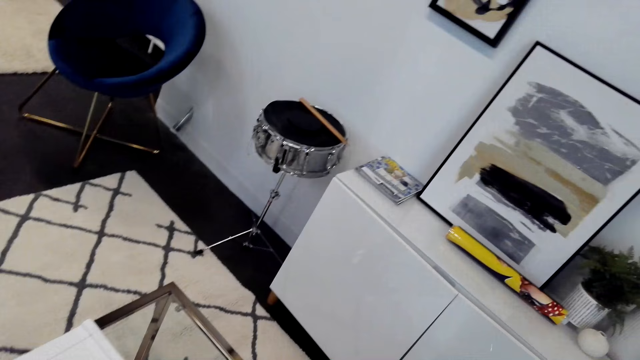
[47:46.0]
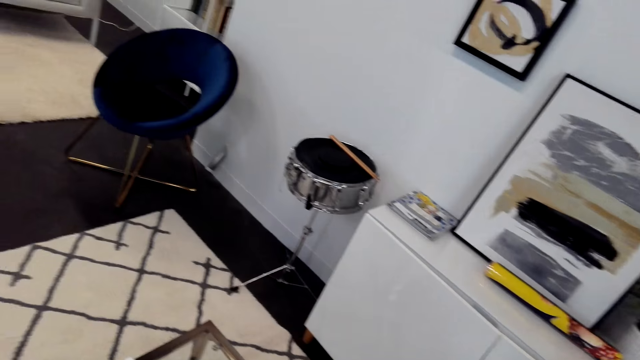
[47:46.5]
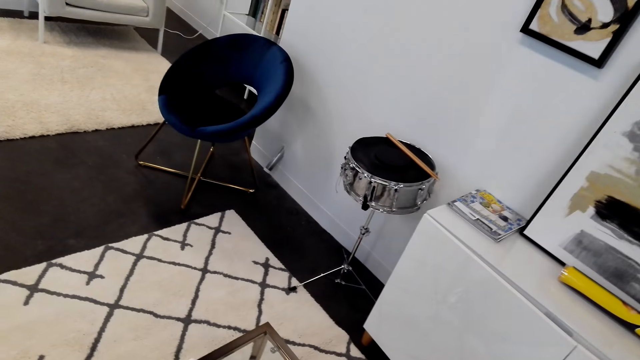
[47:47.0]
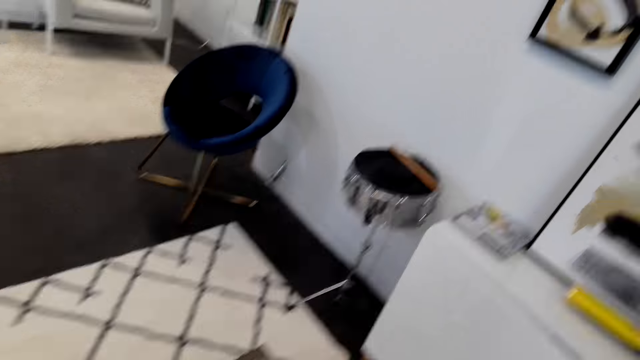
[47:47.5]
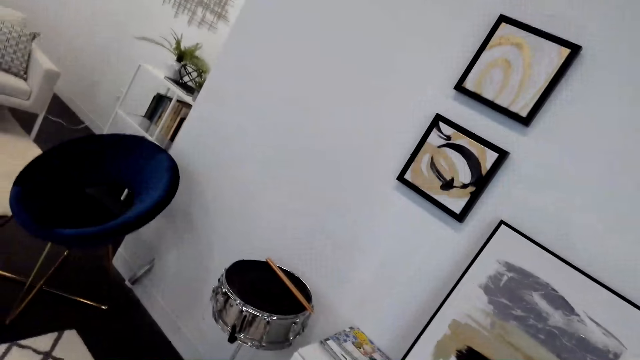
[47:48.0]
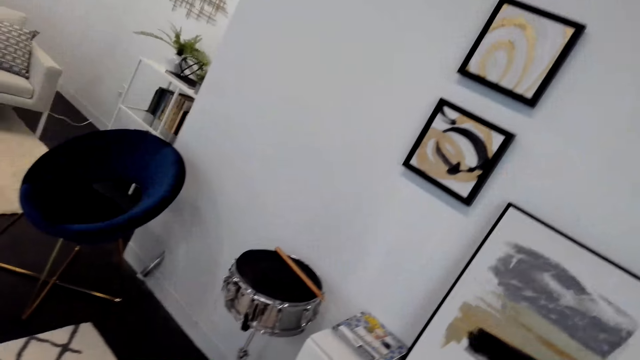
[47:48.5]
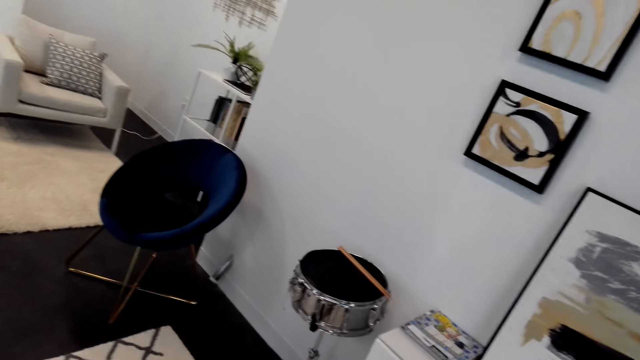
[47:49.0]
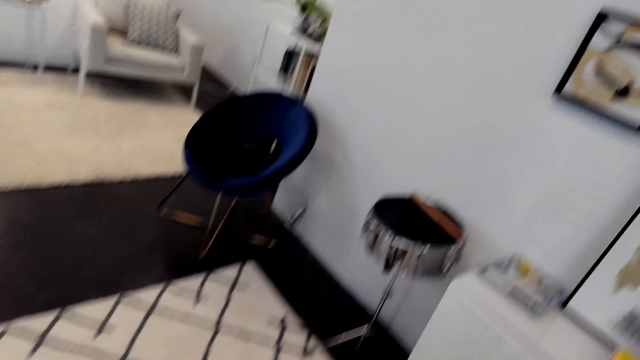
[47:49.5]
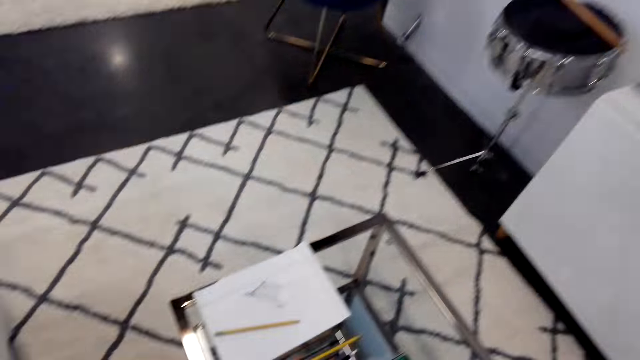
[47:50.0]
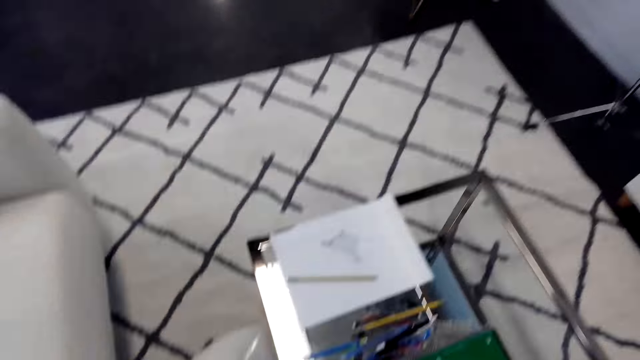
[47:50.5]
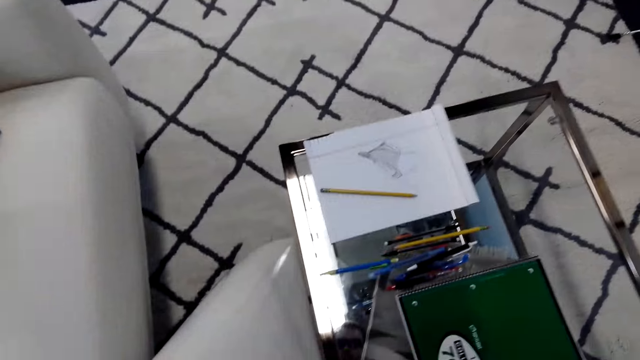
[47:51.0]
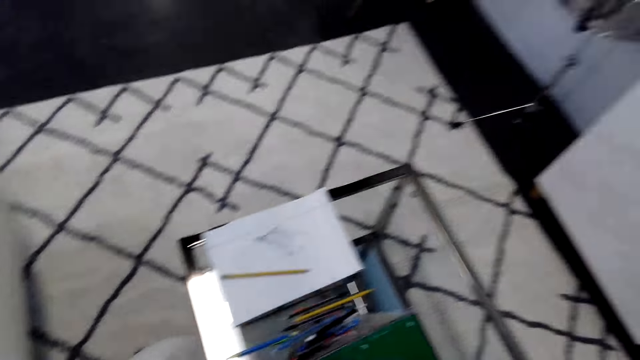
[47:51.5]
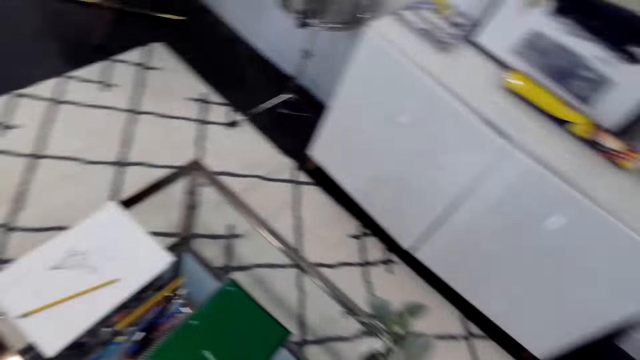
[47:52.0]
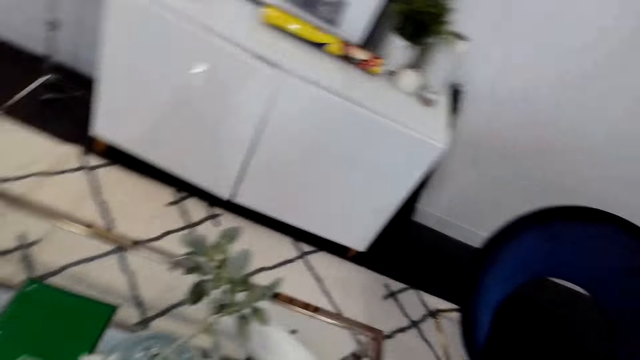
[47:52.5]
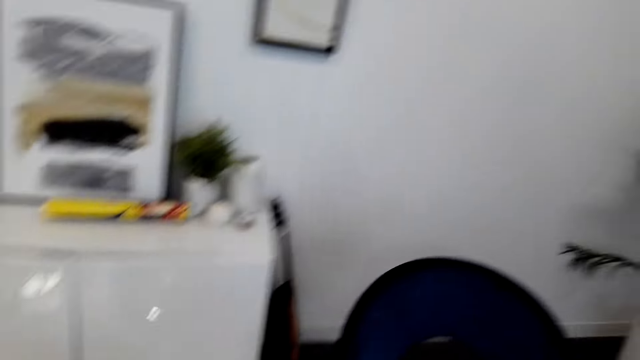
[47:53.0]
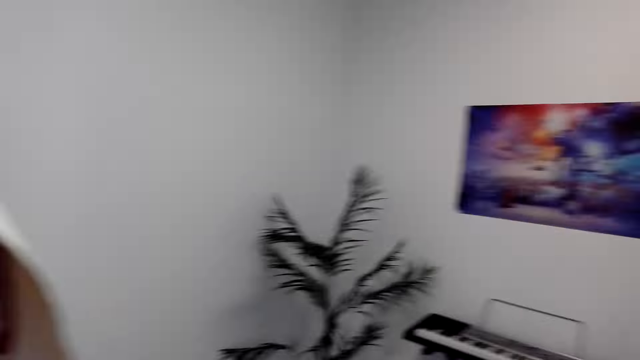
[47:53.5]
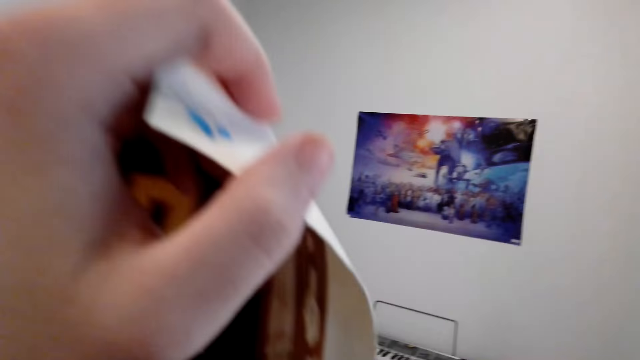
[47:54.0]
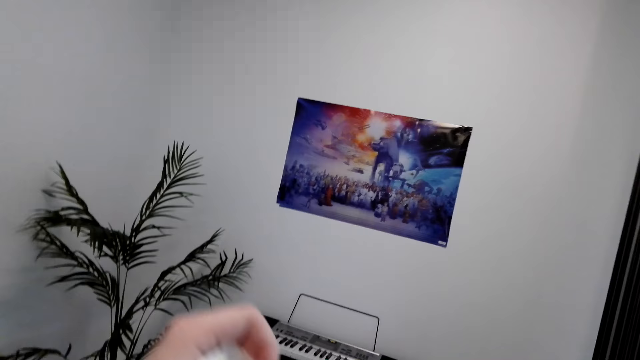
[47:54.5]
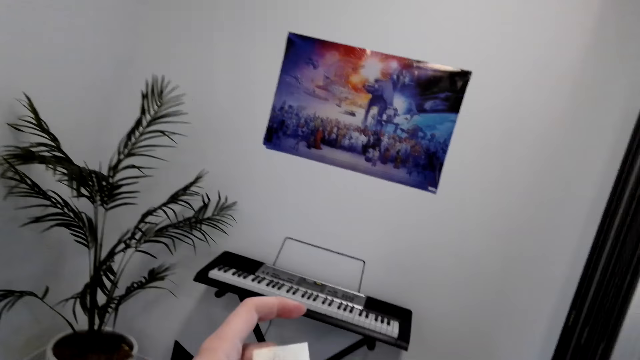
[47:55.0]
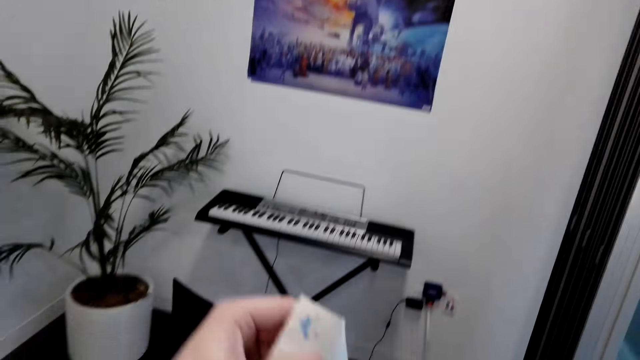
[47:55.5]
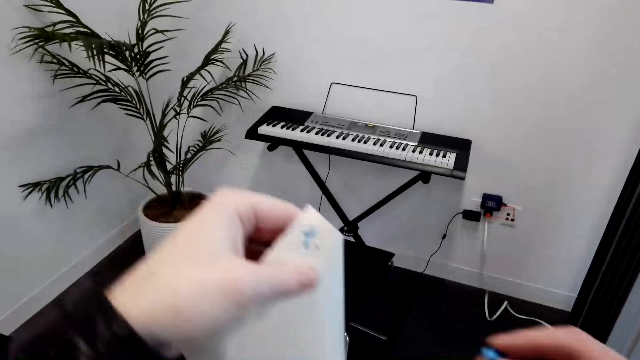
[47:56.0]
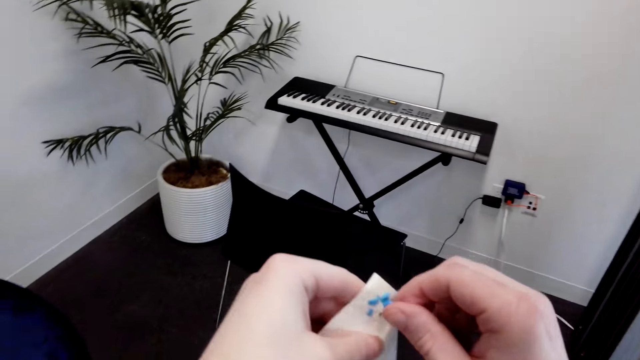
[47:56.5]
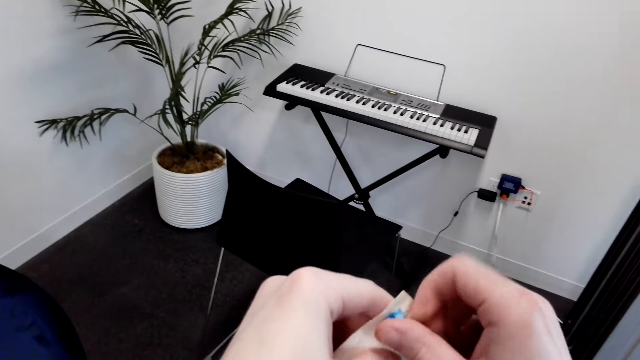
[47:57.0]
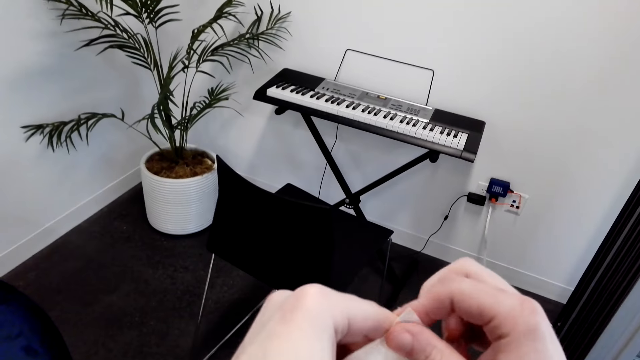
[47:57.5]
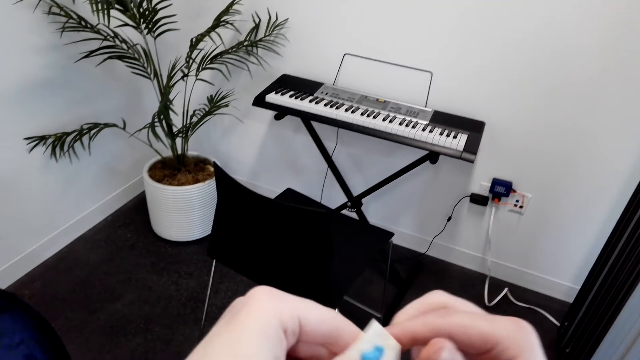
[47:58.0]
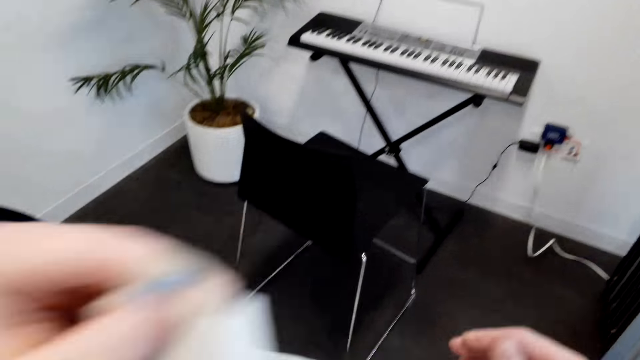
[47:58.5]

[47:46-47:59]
The camera wearer walks around. They hold a picture. They look around. They put a pin on the picture. They put glue on the paper.

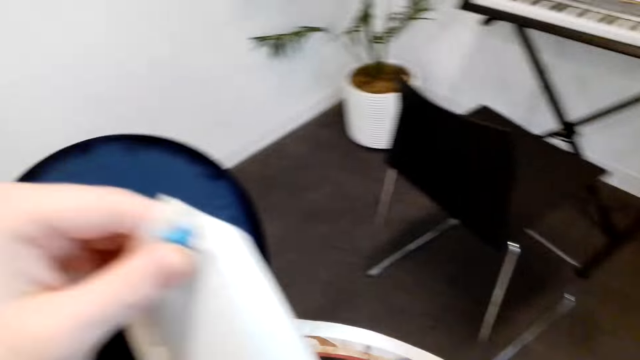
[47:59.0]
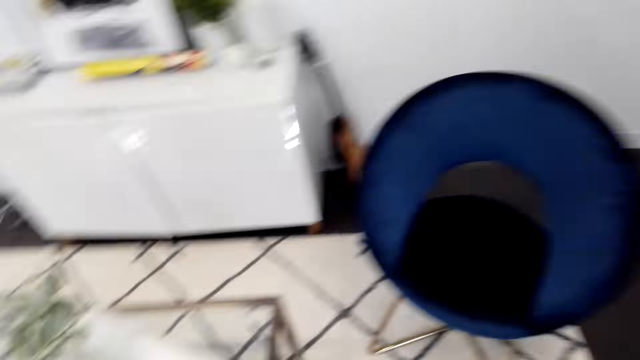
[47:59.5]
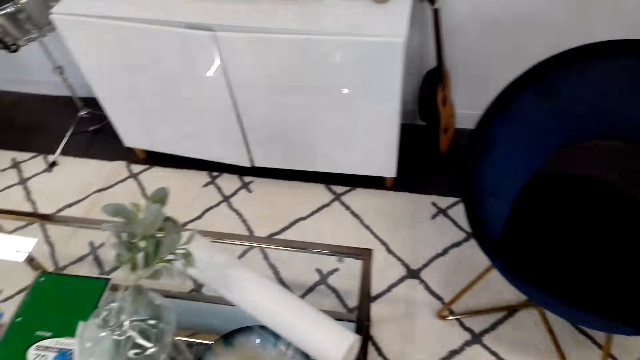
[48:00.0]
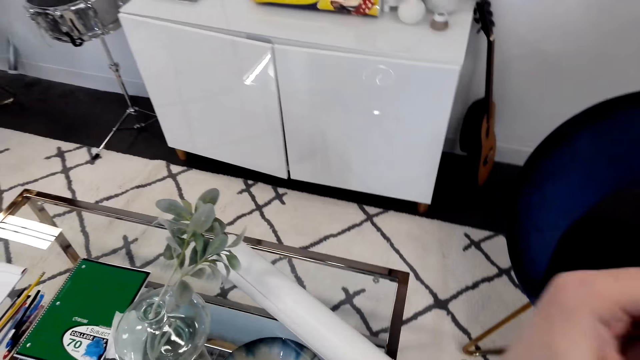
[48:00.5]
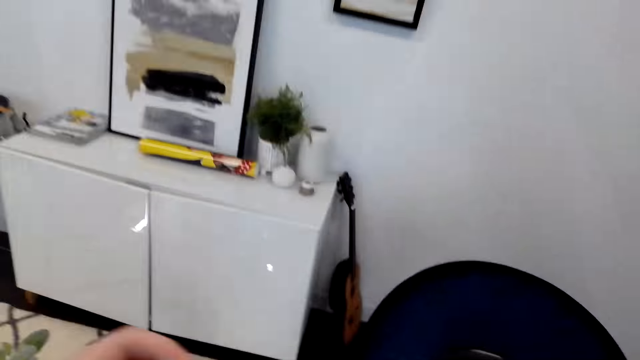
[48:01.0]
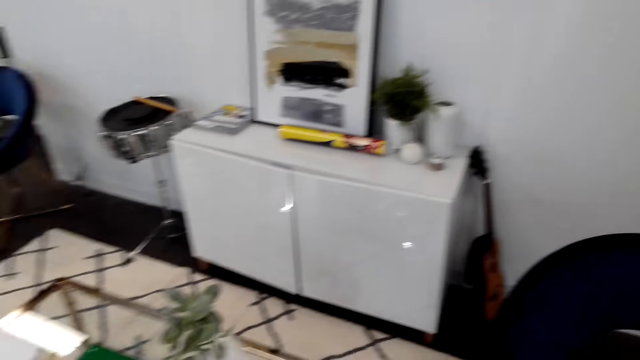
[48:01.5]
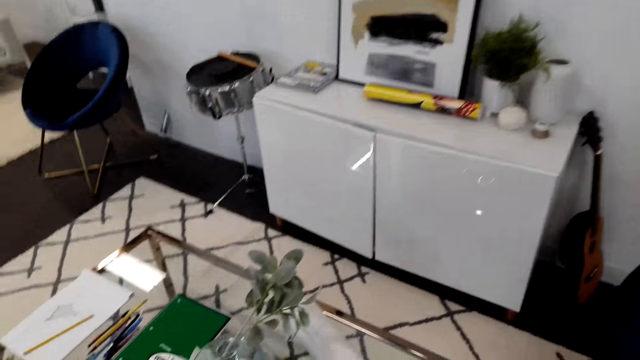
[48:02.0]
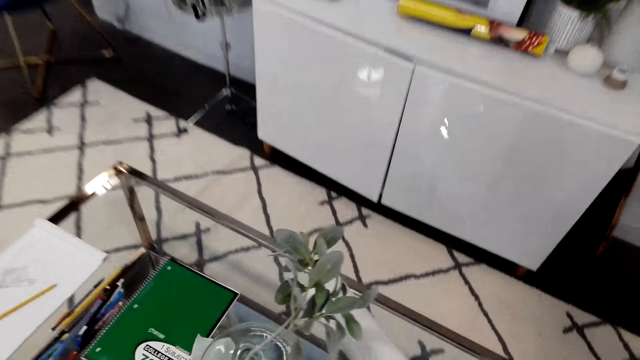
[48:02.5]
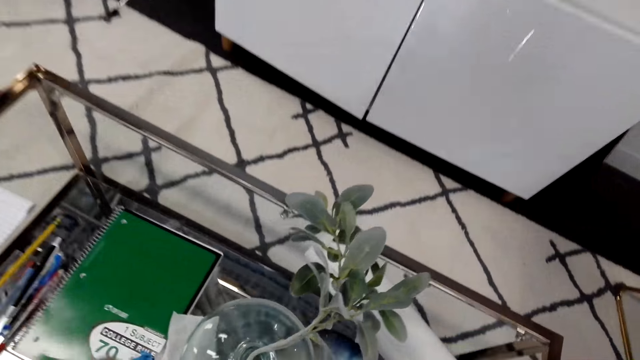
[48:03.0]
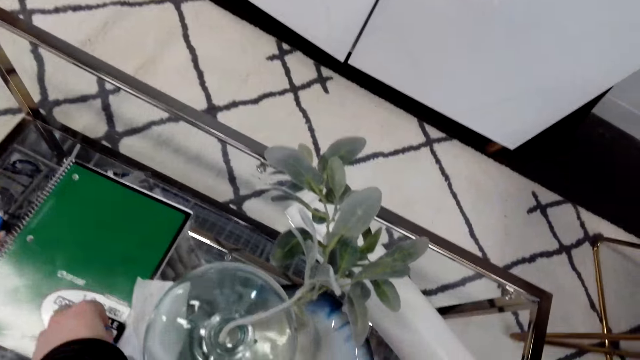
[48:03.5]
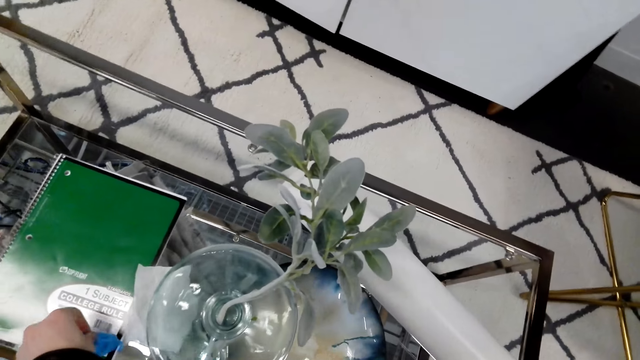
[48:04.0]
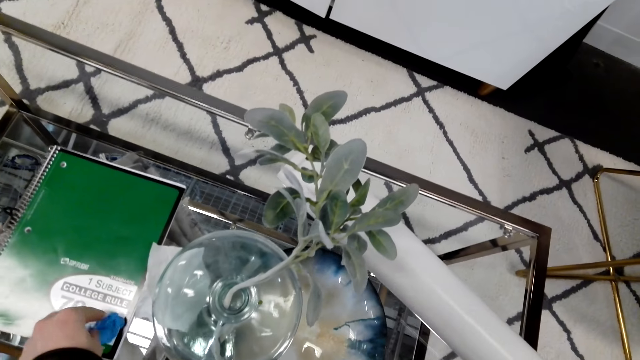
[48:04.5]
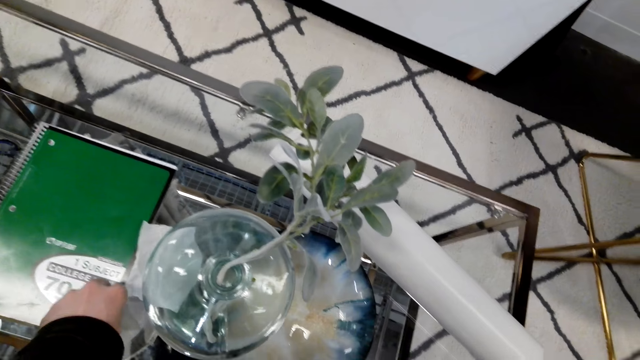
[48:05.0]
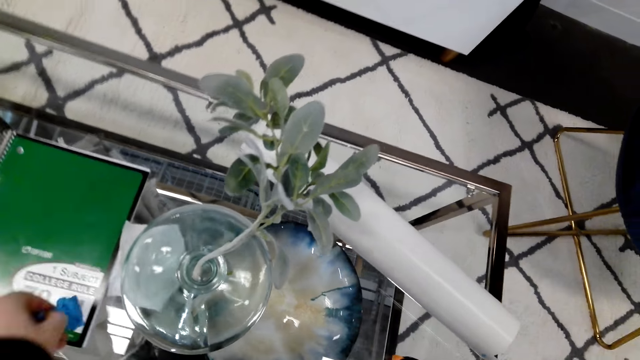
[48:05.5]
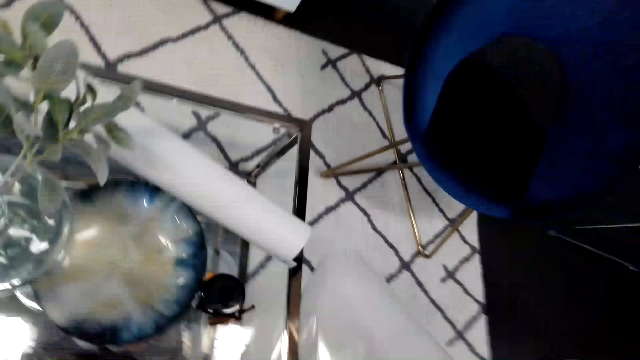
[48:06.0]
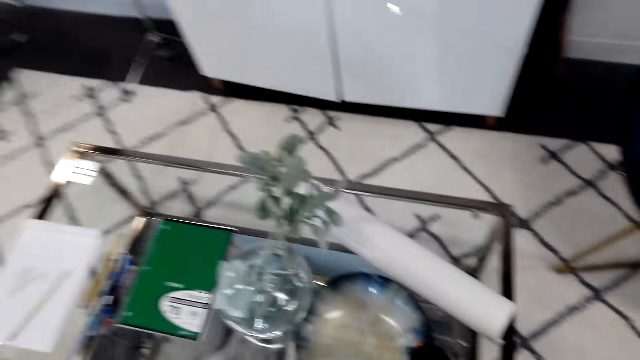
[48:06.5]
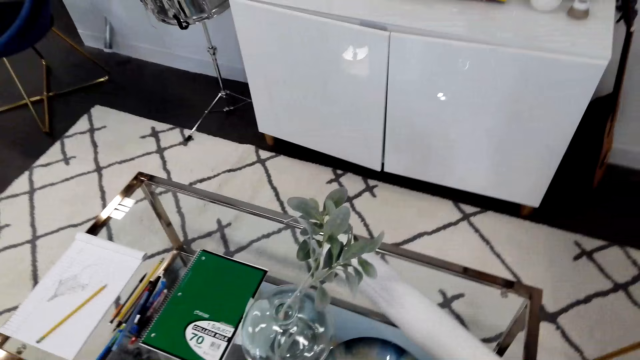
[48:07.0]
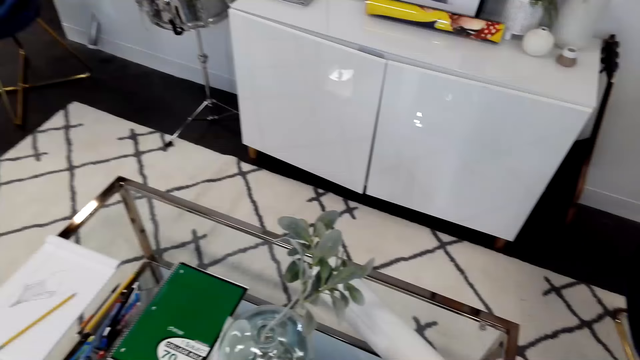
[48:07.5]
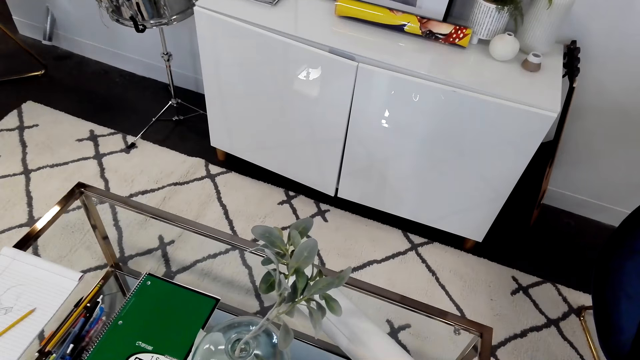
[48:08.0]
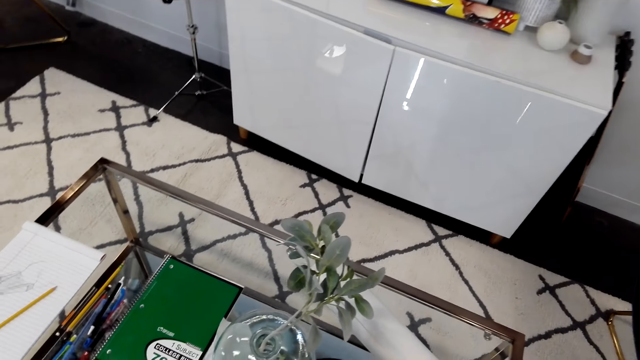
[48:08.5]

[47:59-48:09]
The camera wearer turns around and walks across the room. They pick up a pin. They take the glue. They turn around.
